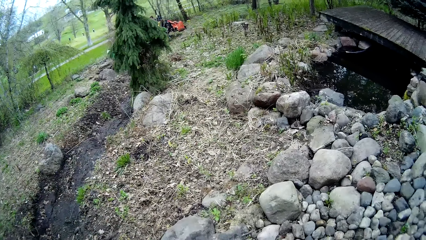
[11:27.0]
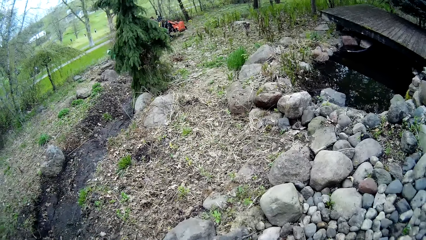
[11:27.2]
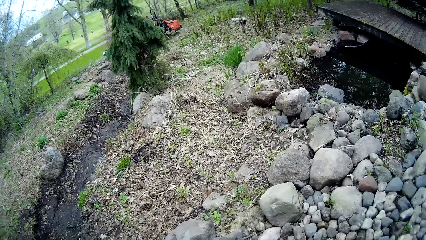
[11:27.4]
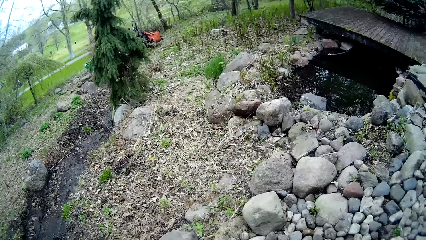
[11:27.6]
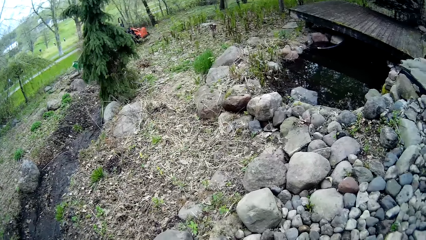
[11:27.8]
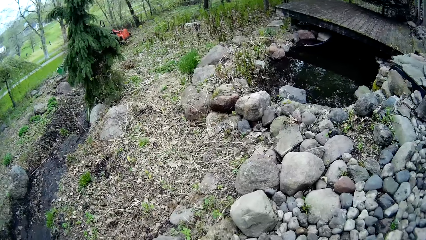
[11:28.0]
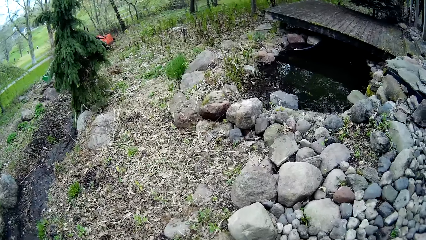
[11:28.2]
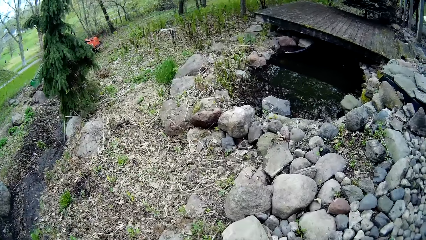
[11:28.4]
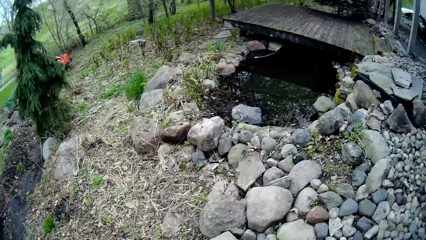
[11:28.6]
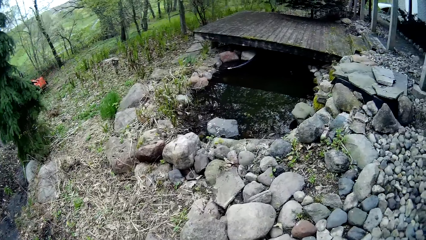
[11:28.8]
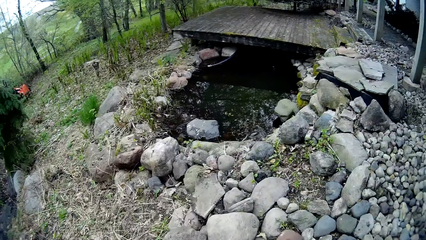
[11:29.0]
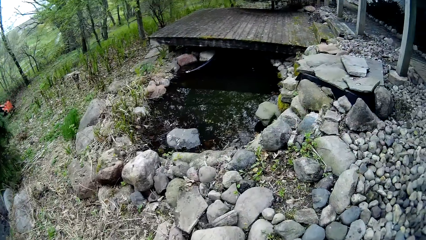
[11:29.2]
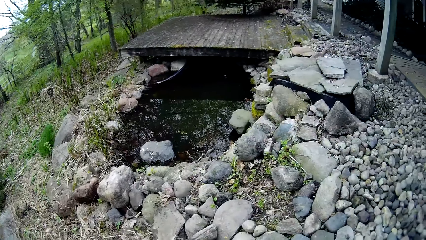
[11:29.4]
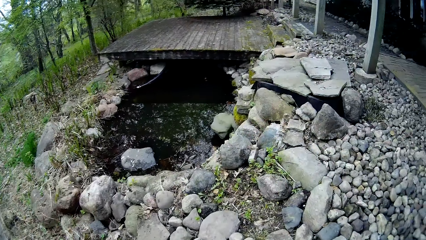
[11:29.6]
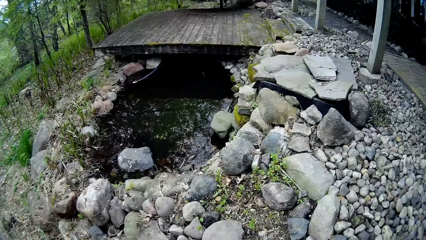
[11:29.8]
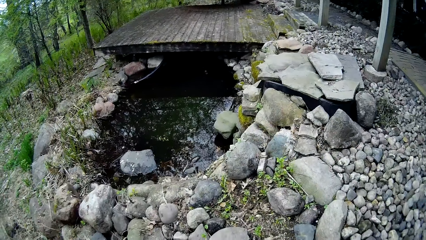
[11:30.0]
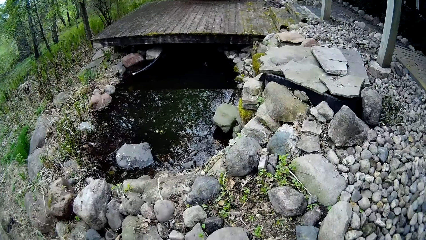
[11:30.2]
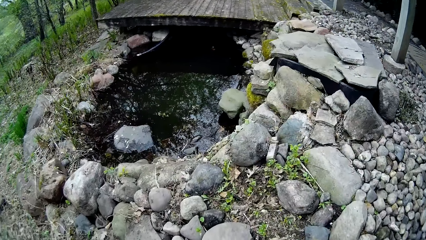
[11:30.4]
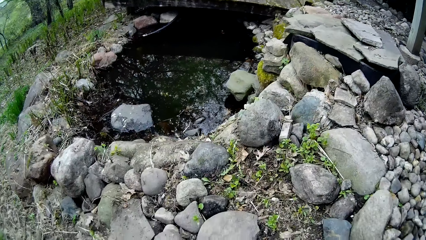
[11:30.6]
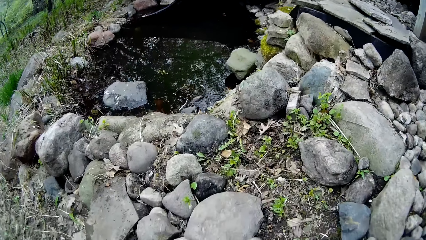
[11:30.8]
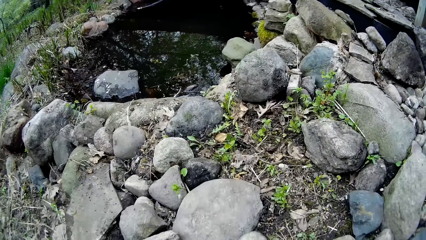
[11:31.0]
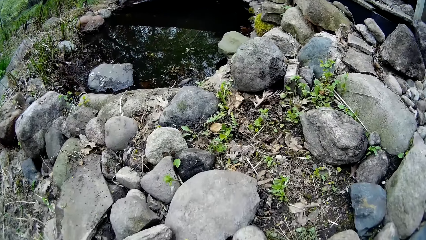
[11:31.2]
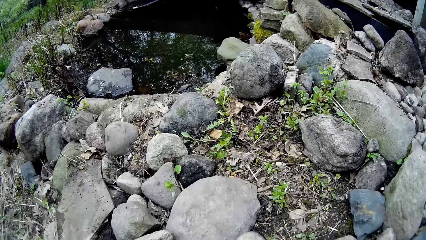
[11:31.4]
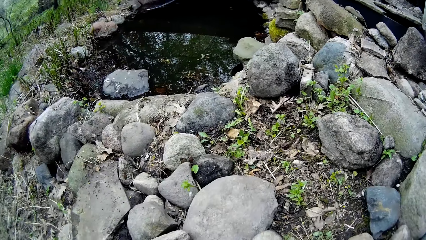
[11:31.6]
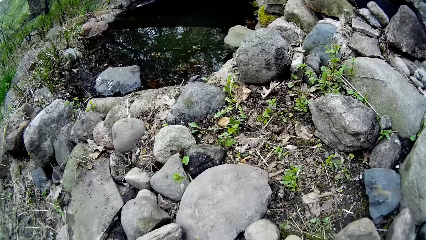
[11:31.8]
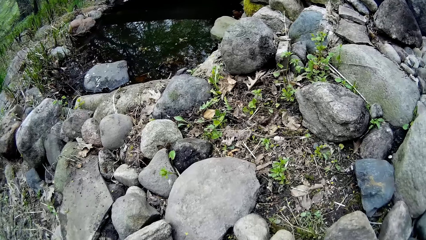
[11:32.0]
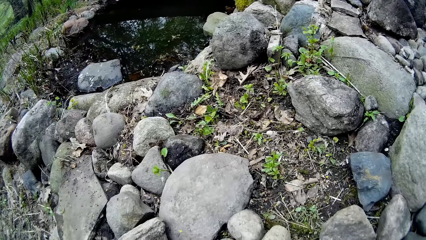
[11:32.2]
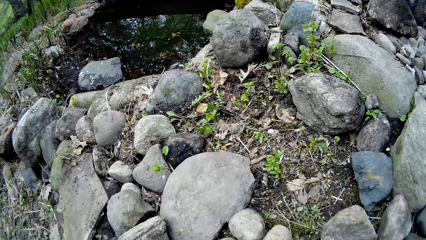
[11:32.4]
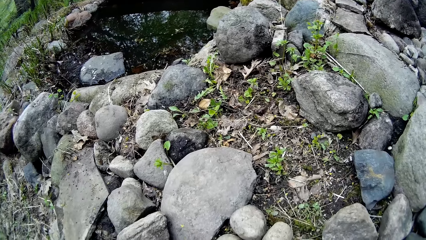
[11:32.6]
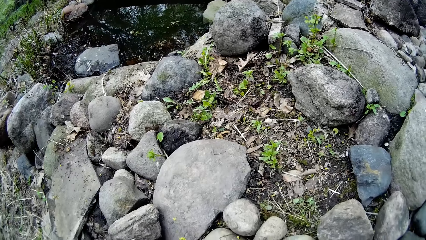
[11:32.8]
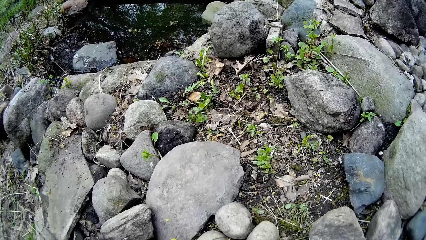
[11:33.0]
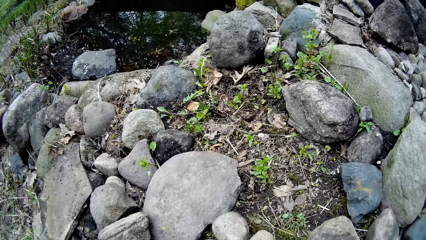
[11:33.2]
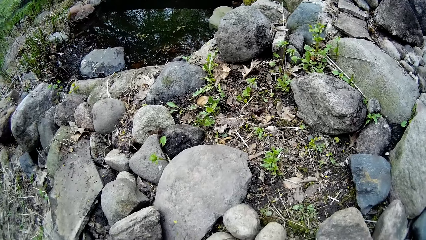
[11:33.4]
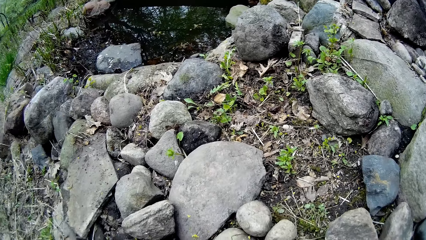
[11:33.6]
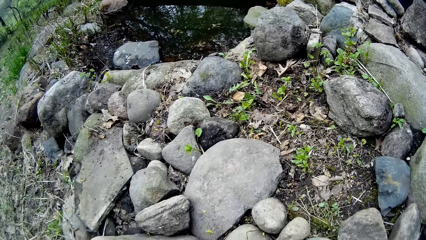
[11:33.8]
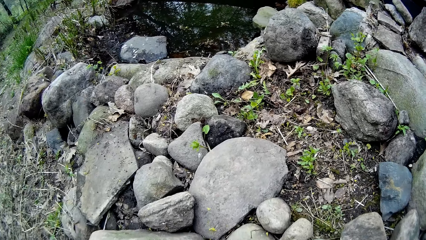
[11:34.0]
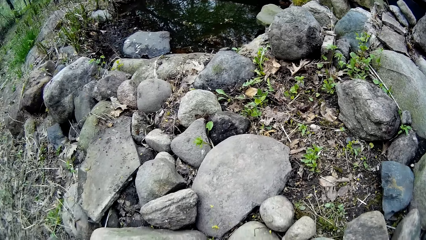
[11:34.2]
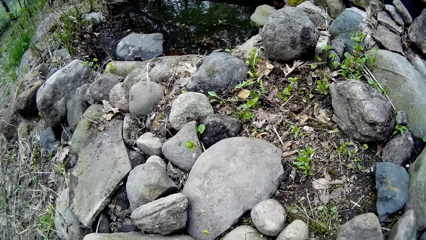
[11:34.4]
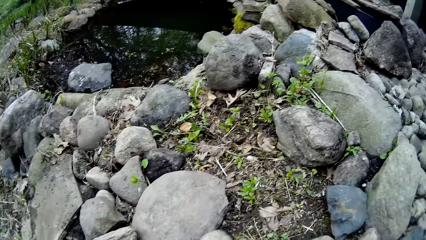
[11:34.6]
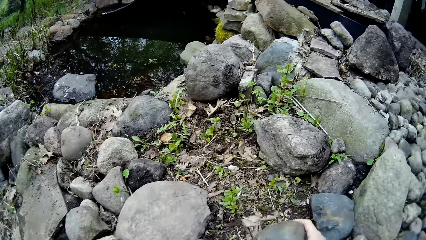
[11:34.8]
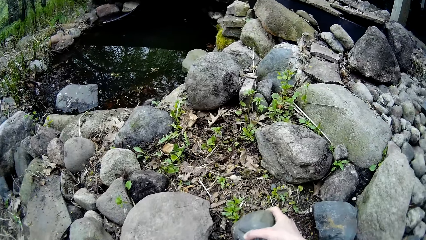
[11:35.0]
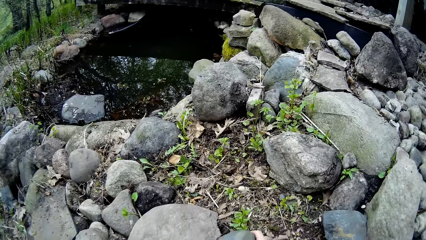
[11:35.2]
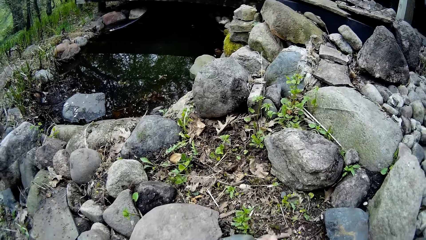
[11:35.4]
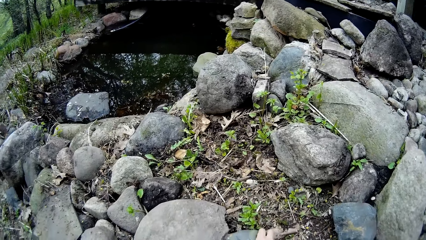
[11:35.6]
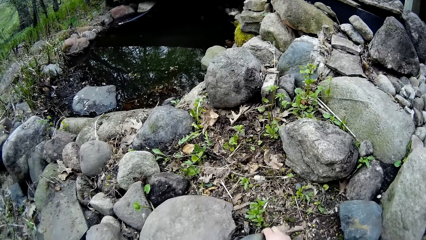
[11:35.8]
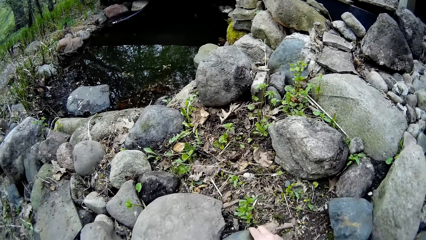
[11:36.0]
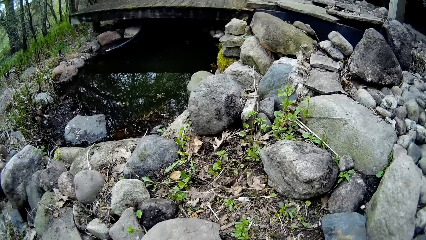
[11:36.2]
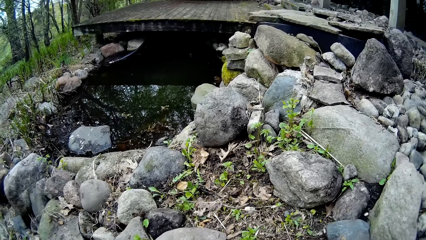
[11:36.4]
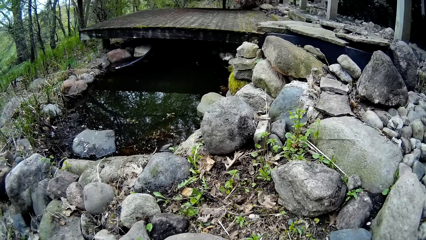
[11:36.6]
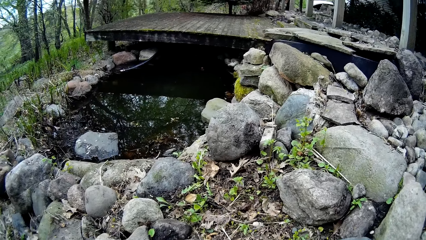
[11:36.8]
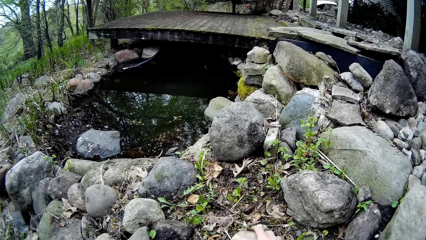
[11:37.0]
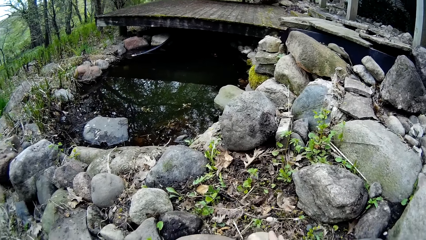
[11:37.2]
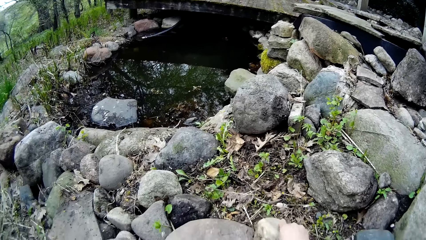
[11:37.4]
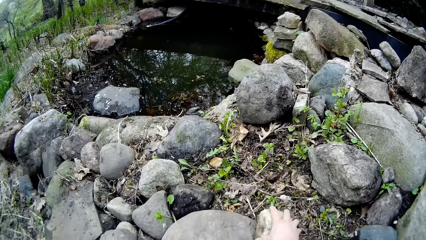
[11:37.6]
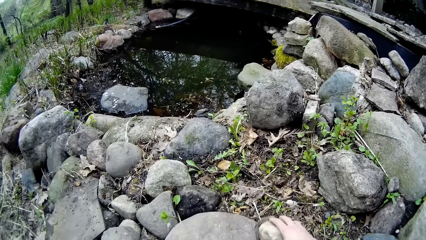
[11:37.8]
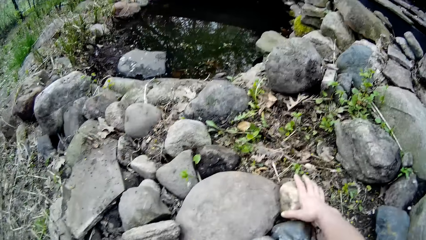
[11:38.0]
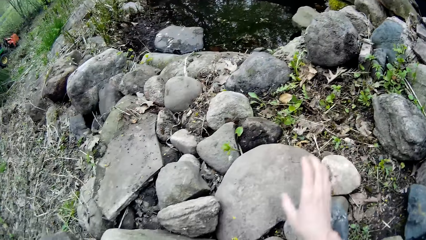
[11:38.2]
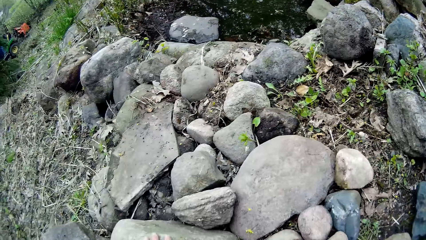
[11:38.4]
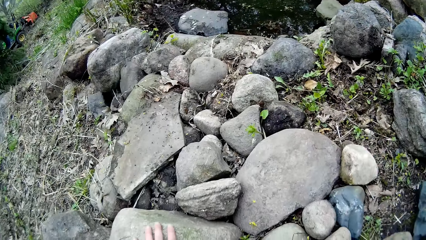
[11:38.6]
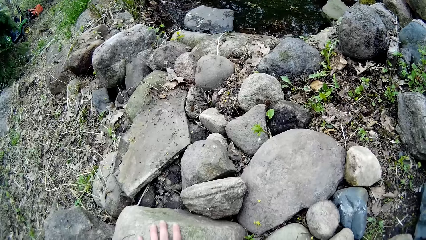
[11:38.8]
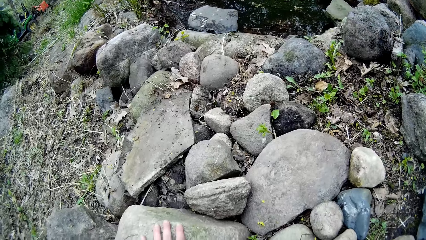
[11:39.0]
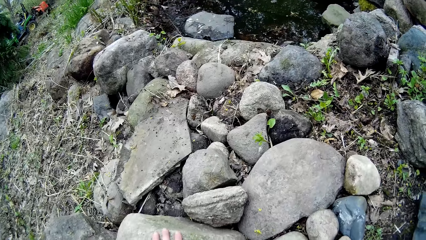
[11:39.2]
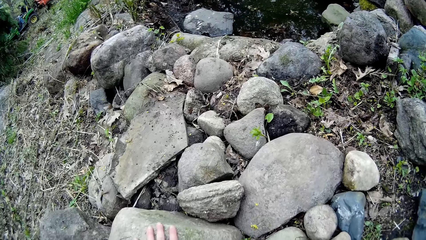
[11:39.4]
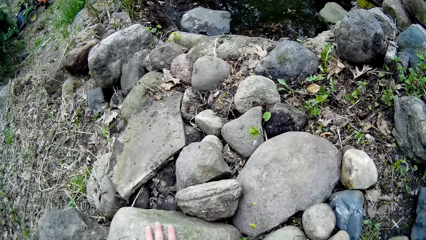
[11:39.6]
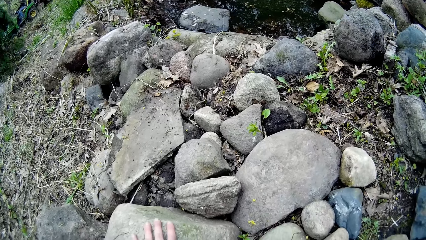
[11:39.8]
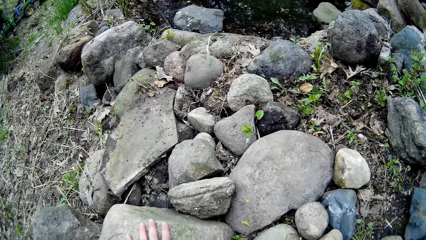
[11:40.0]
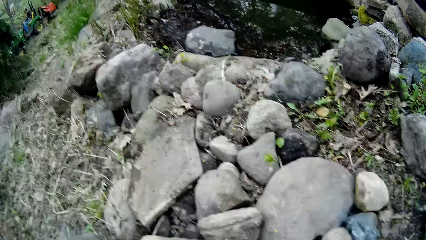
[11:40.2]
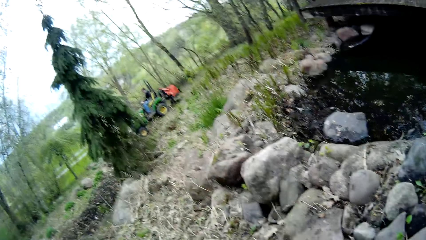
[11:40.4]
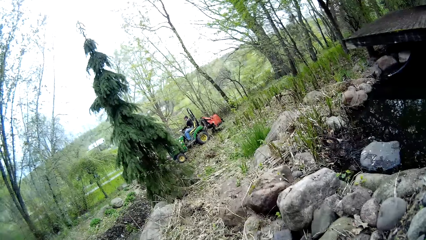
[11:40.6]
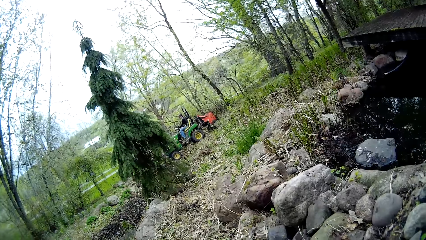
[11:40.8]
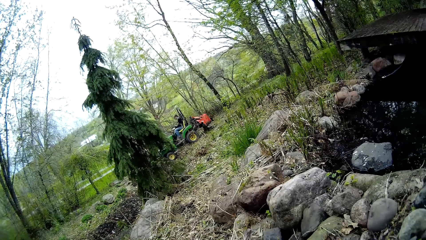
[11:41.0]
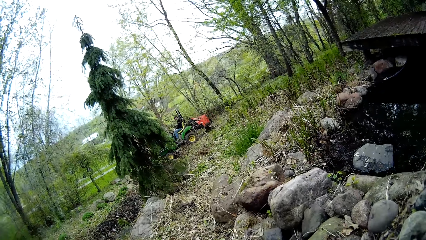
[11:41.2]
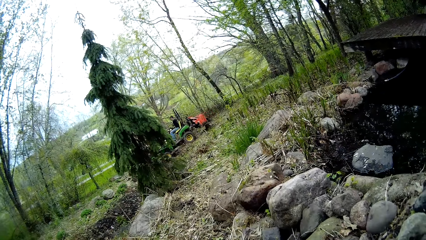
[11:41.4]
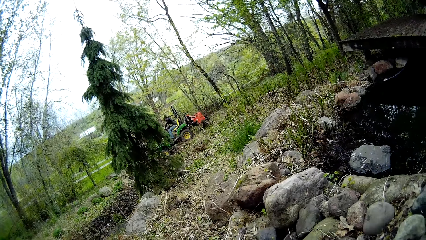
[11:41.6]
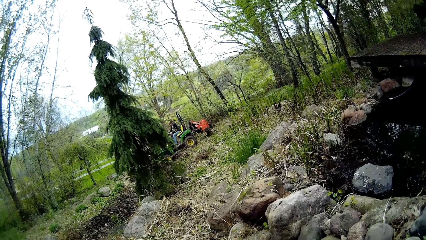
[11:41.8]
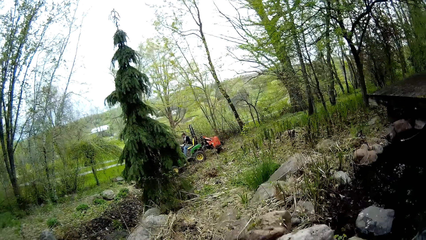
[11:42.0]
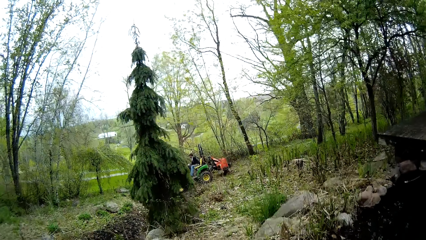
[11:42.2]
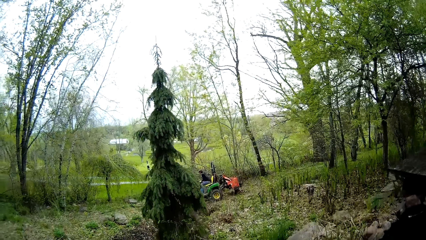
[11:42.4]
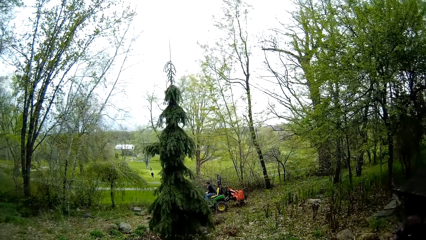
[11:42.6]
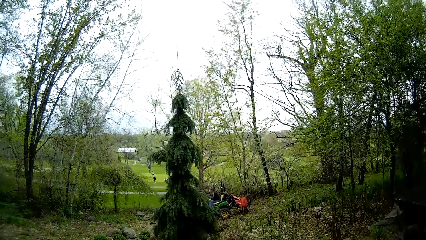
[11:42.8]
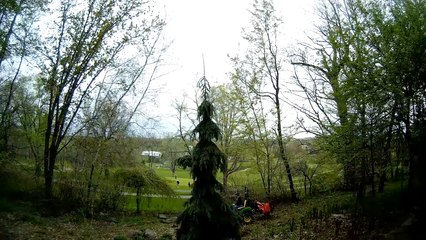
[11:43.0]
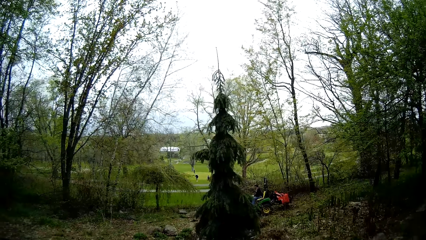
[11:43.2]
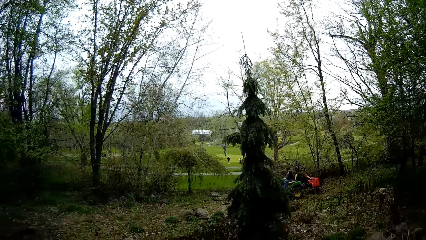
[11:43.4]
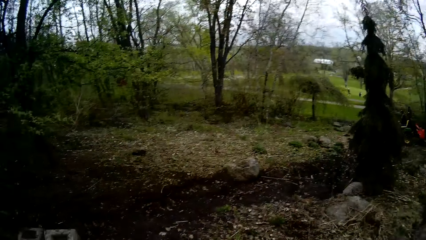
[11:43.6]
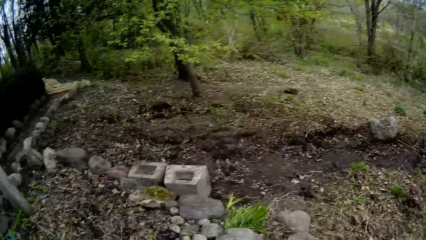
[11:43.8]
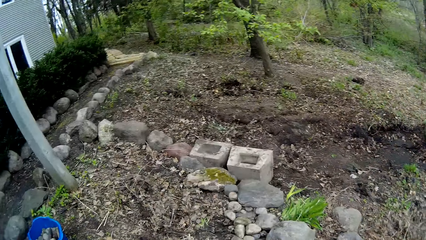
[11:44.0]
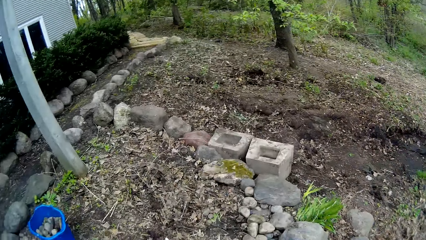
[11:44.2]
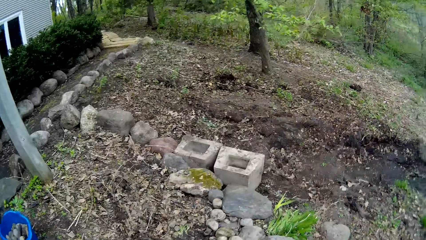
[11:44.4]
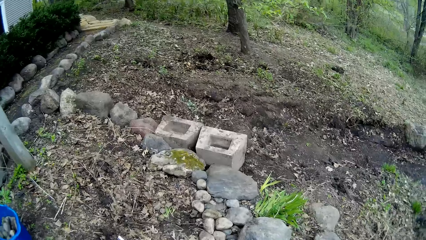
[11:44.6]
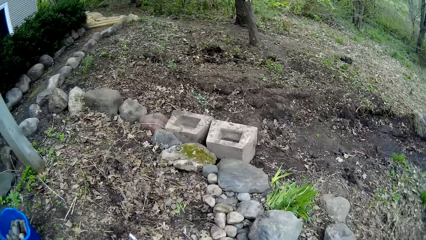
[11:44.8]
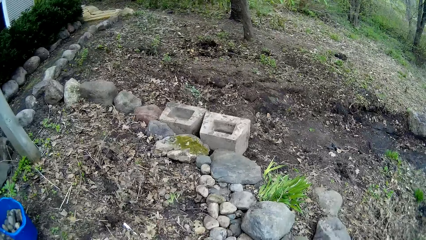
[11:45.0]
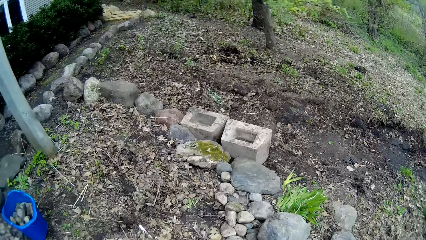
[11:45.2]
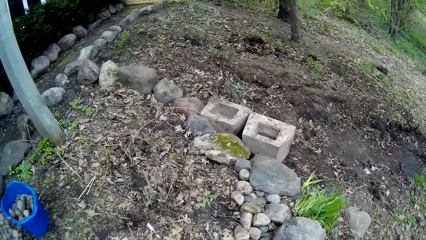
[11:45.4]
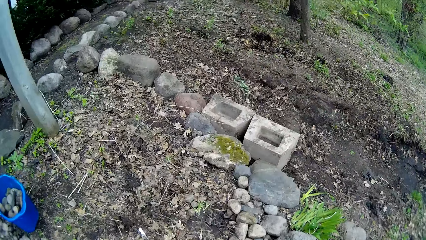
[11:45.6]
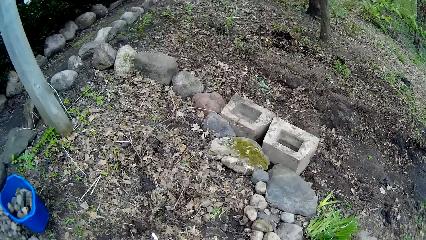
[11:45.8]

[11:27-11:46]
The camera wearer moves around. She arranges some stones in her hands on the ground beside a rock. She drops a stone. She adjusts a stone. She rests a hand on a stone. She looks around. A man rides a brush mower. The camera wearer looks around and moves around.
